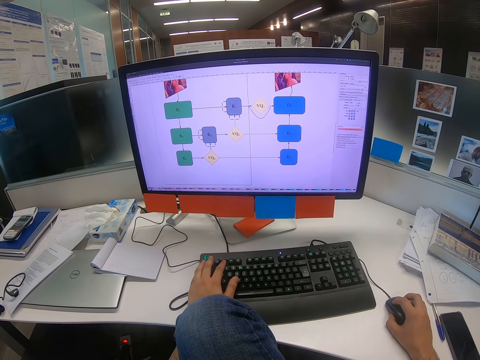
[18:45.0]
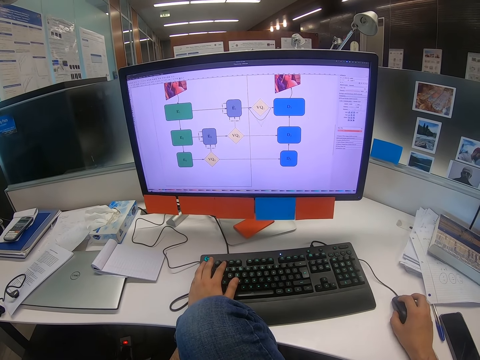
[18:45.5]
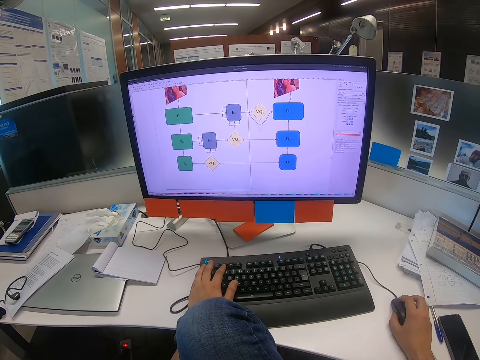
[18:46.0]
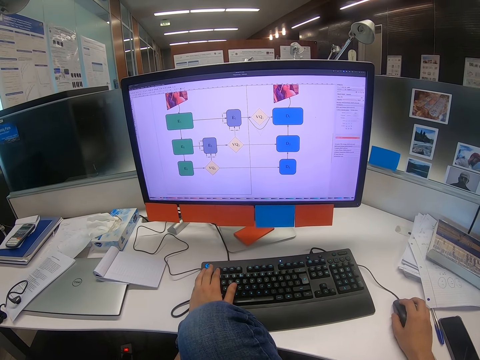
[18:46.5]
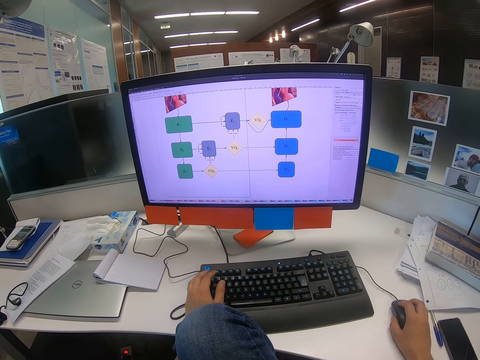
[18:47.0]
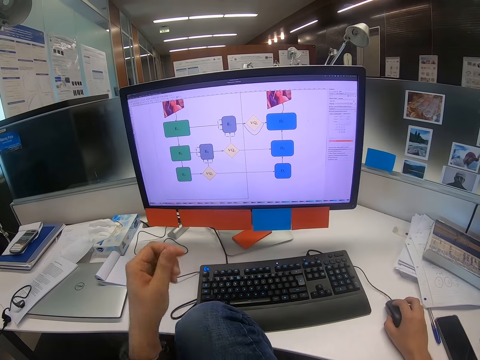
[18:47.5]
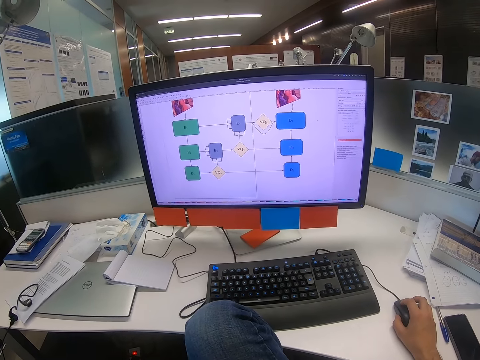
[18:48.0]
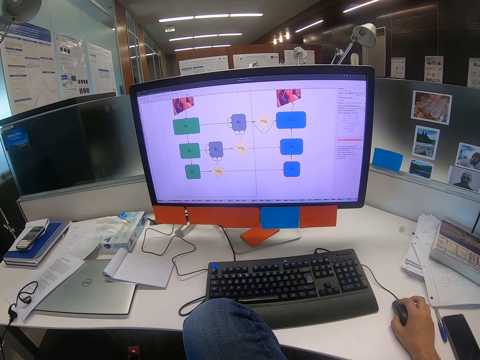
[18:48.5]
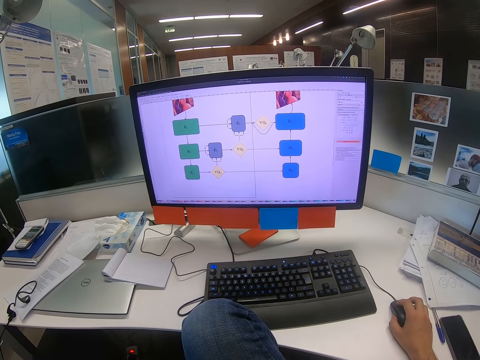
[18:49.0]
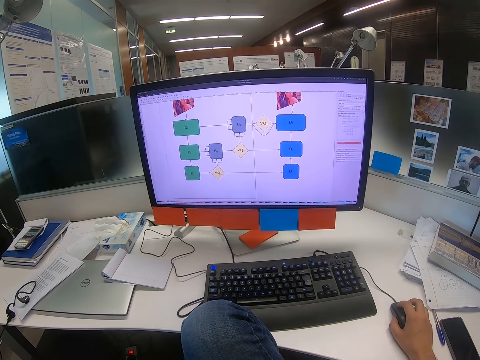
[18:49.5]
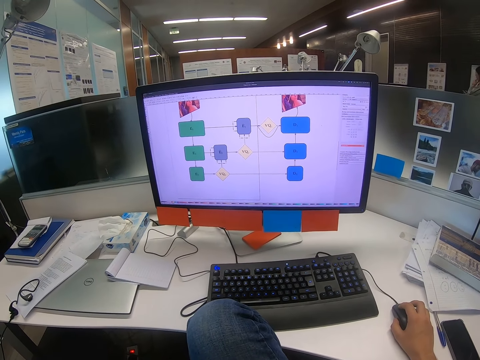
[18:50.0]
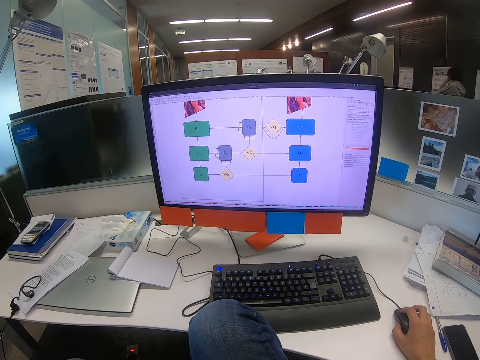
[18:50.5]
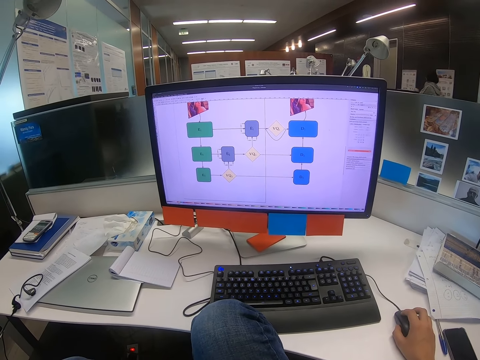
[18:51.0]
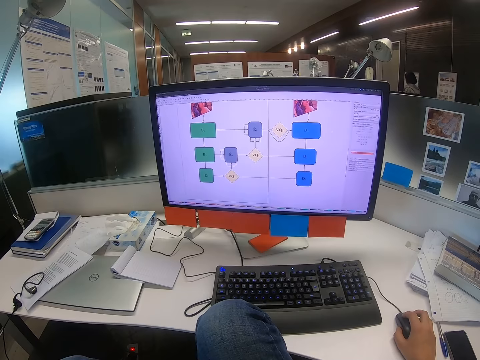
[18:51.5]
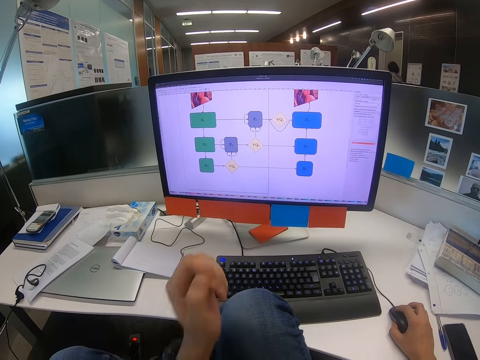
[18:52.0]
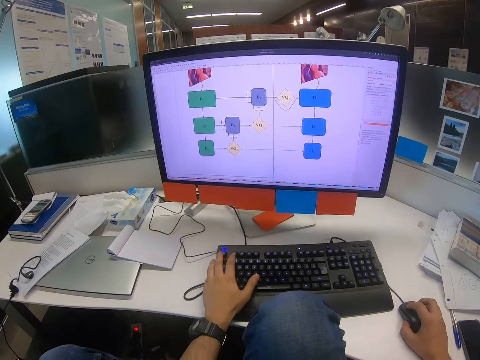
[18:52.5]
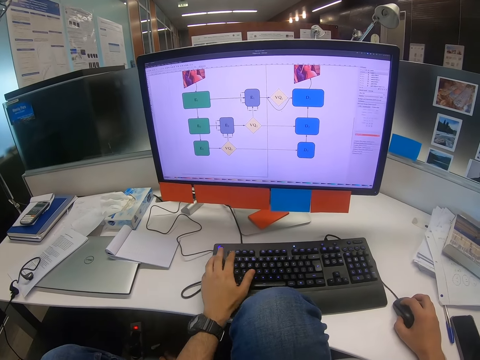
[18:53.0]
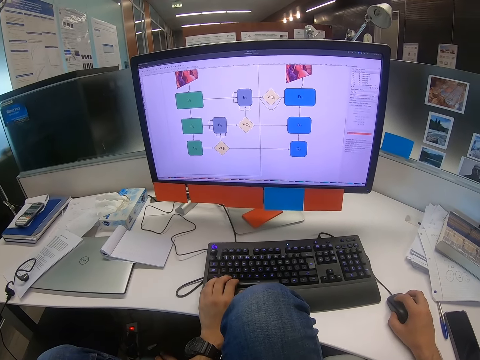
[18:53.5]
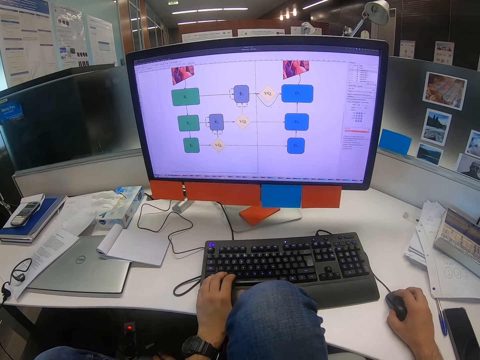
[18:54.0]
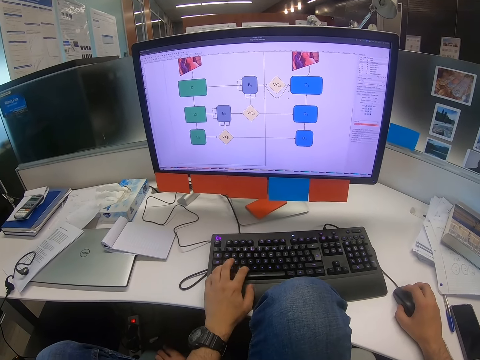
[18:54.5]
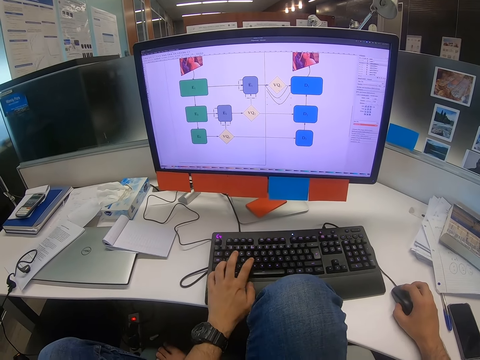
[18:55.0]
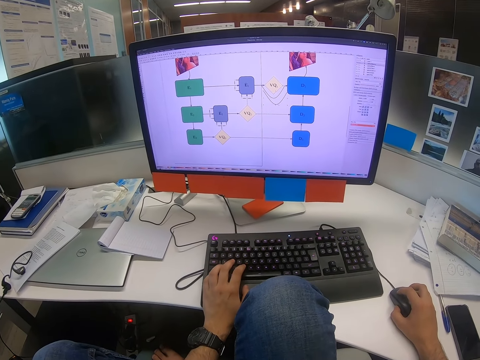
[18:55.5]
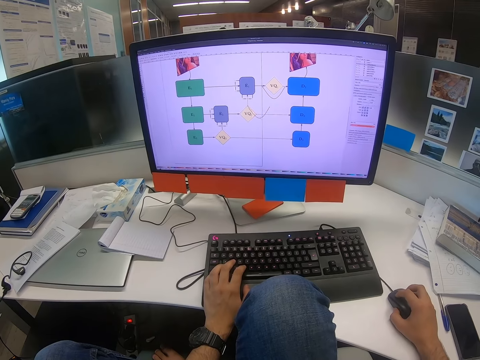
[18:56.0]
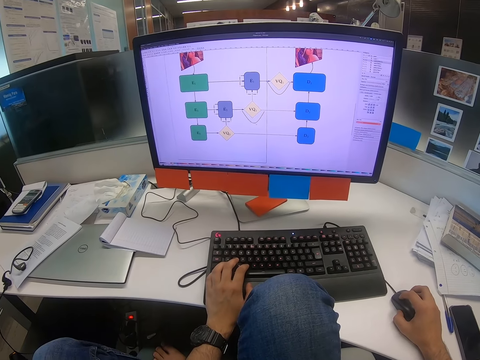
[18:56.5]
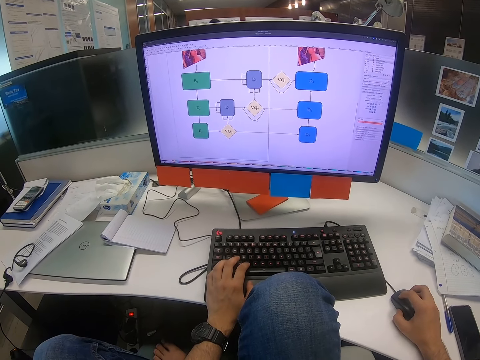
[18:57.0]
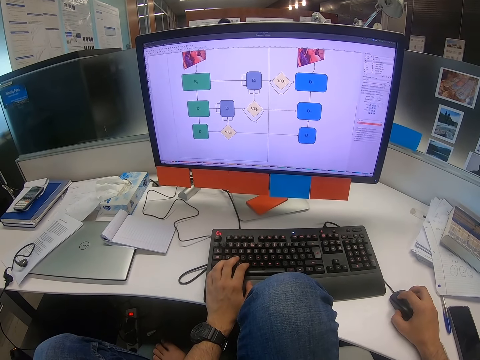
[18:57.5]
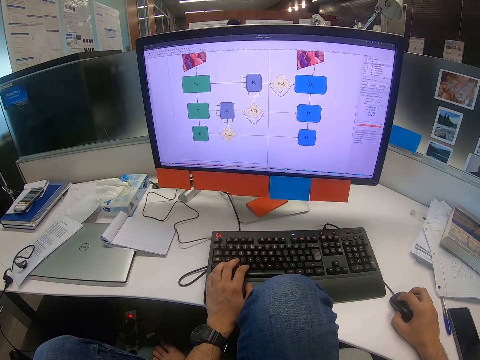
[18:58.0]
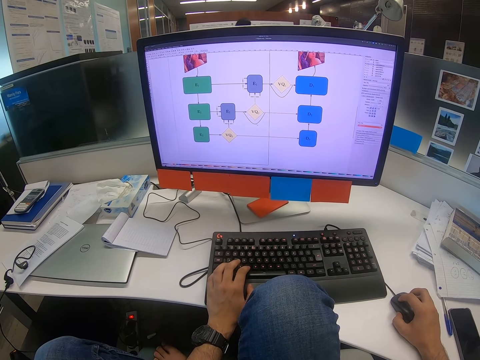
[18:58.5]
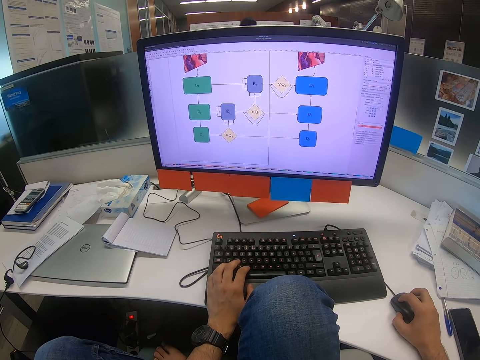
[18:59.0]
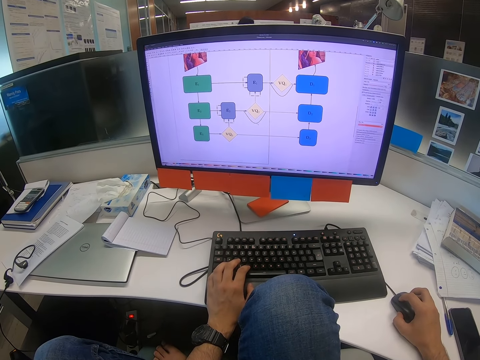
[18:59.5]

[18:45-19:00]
The camera wearer moves the mouse with his right hand. He lifts his left hand. He presses on the keyboard with his left hand and moves the mouse with his right hand. He presses on the keyboard with his left hand.

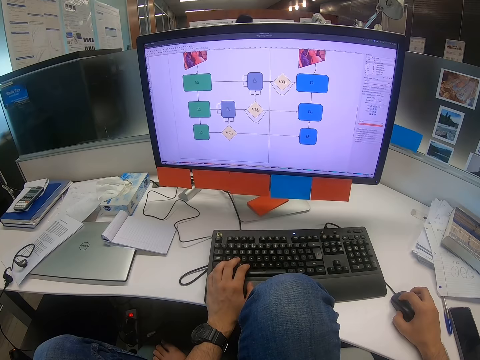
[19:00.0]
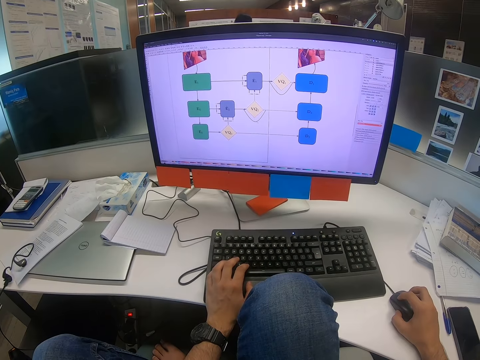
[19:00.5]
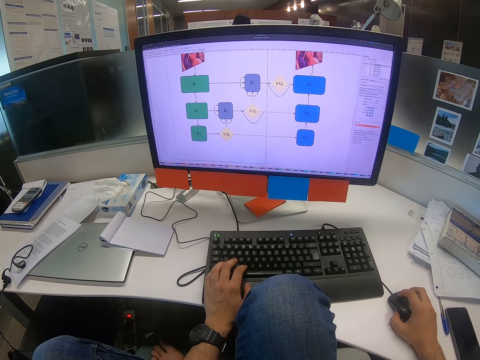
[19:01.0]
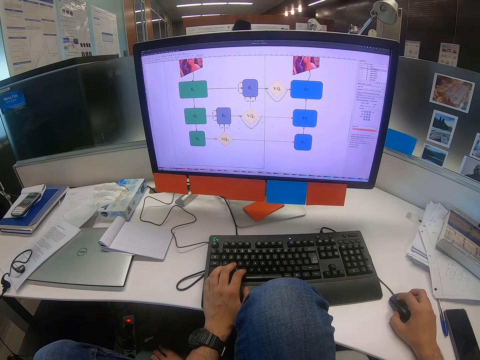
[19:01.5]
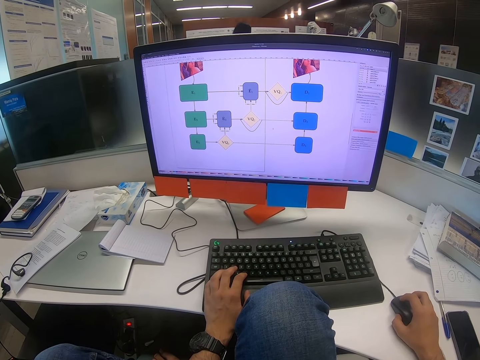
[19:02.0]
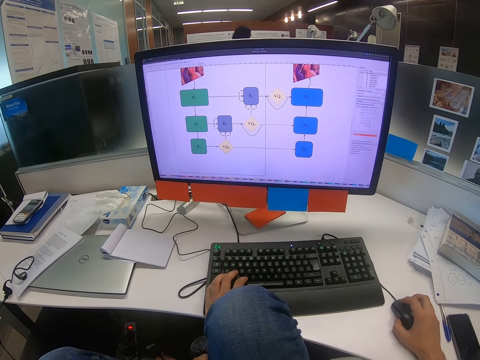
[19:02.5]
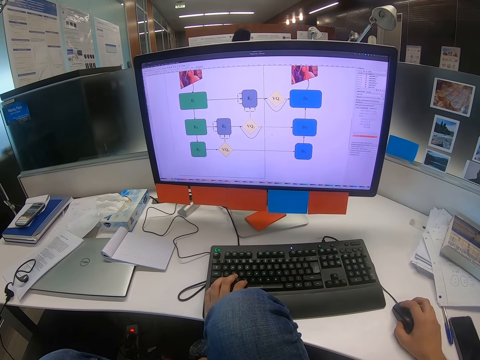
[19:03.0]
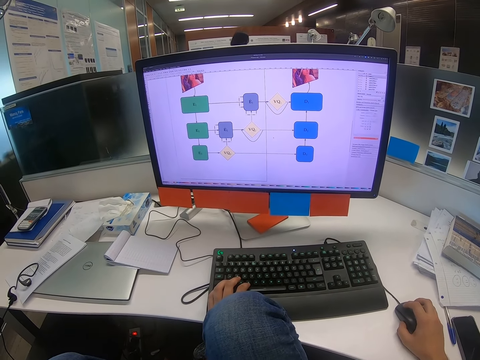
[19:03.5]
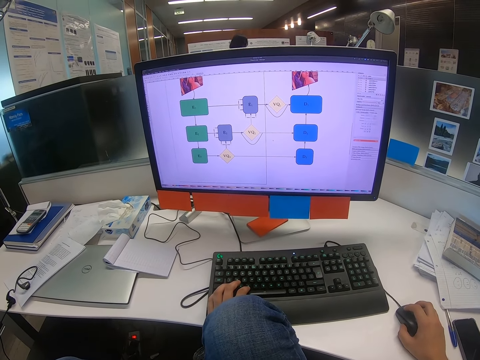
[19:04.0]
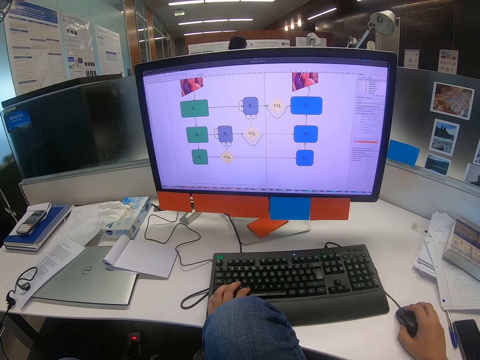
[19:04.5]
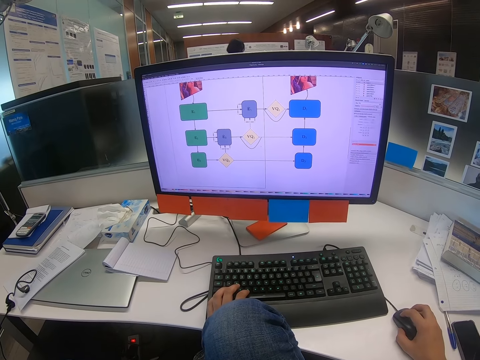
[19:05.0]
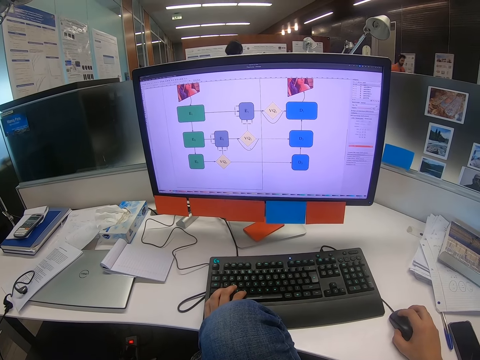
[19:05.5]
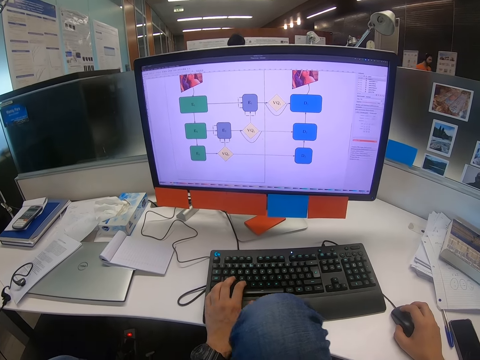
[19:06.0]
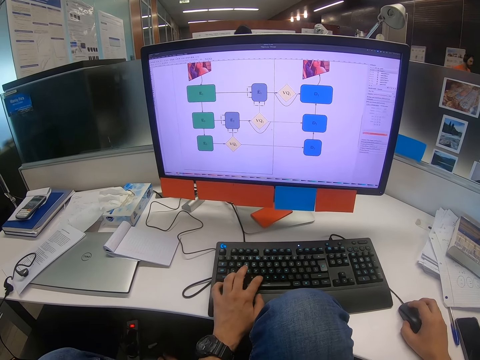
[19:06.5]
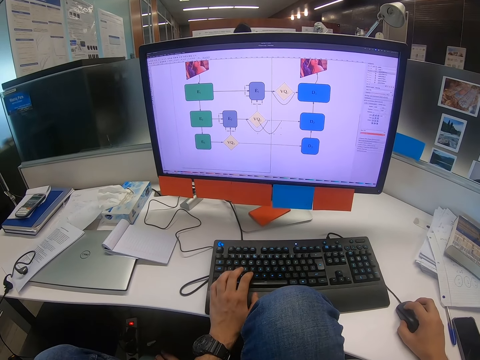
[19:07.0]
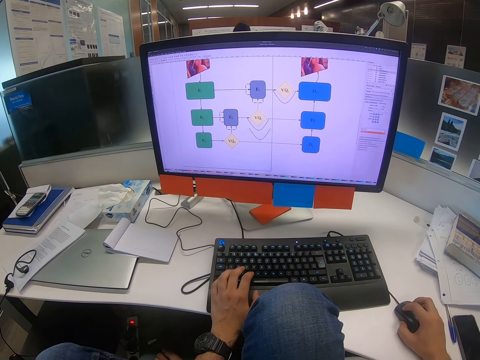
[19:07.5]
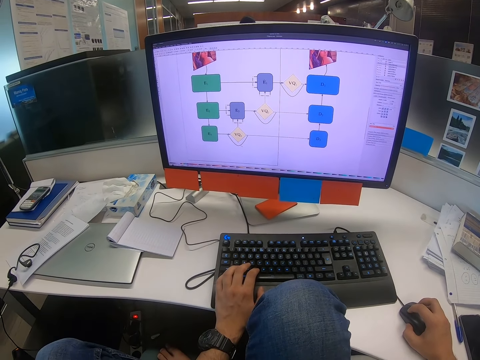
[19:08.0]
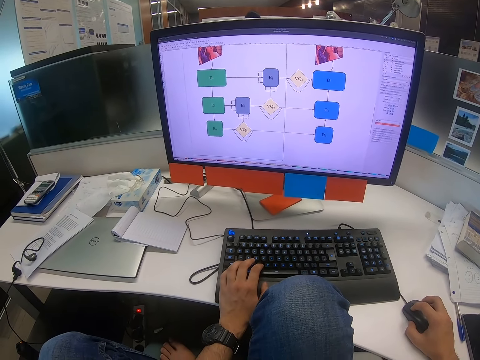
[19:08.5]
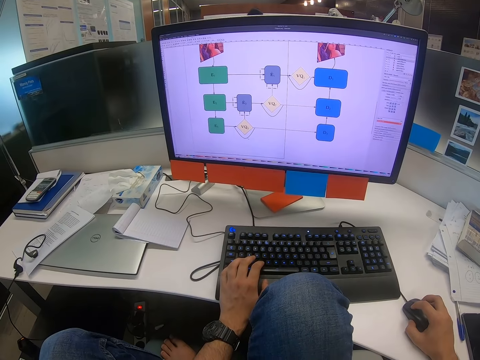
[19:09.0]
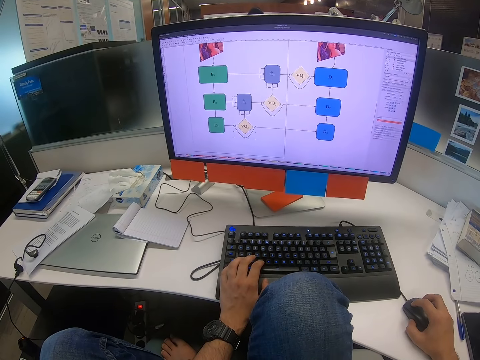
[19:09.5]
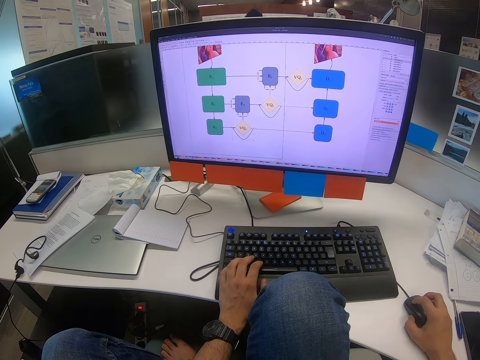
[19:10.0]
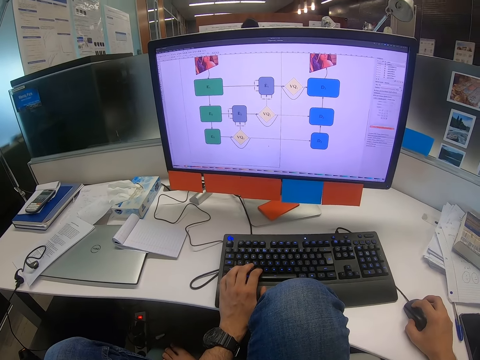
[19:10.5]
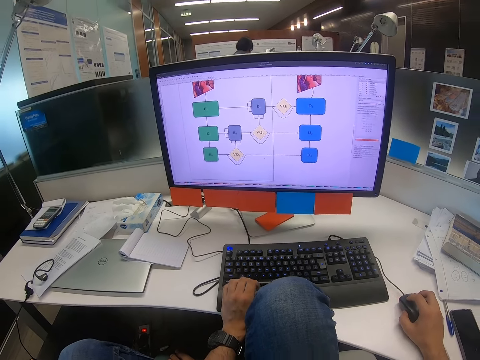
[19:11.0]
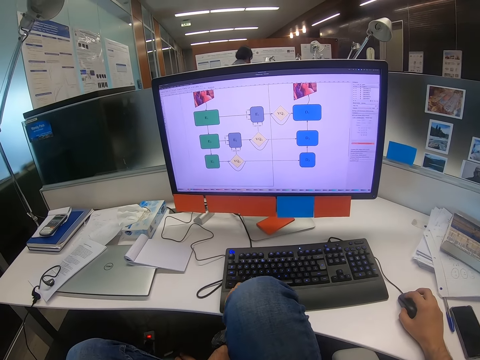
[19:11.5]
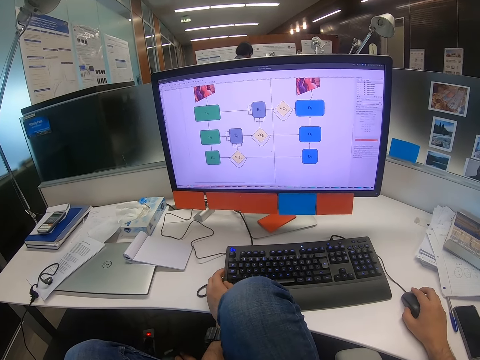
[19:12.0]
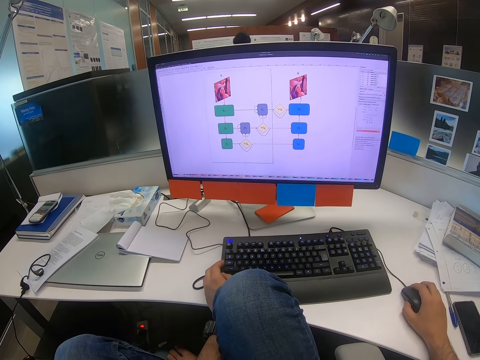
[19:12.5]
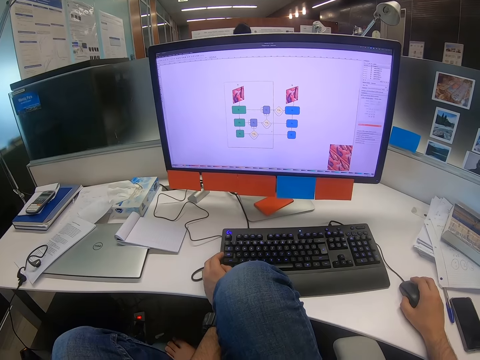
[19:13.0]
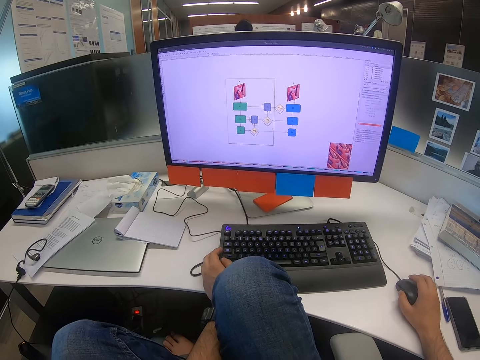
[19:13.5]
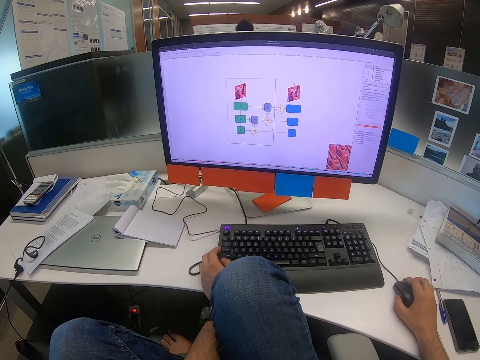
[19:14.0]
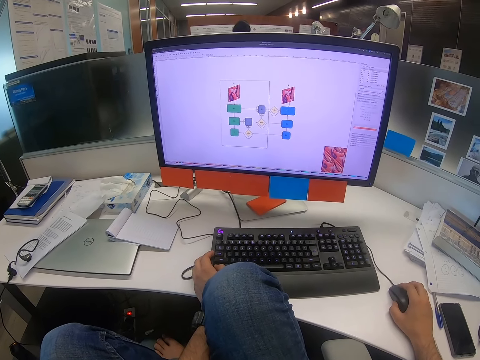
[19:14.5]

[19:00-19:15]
The camera wearer moves the mouse with his right hand.
